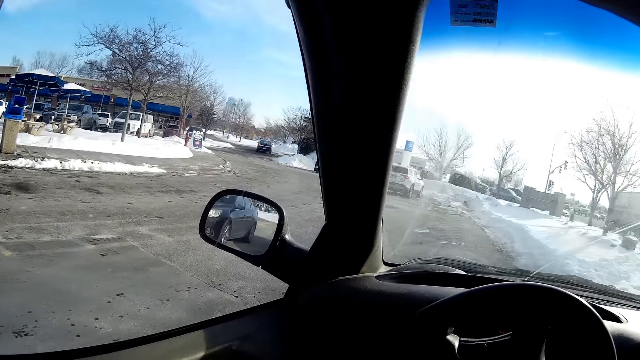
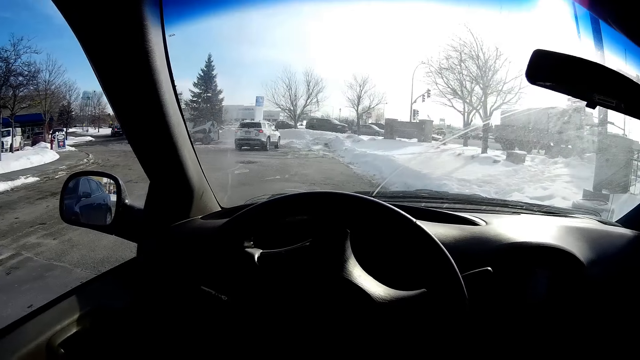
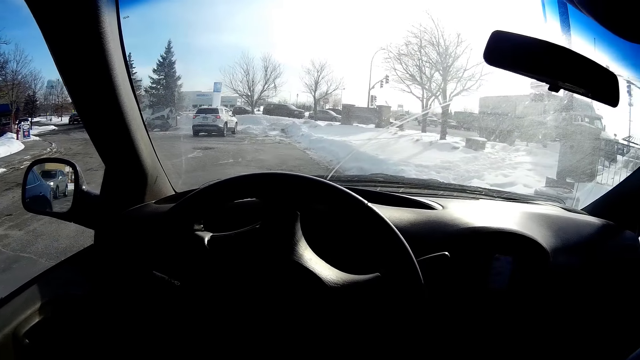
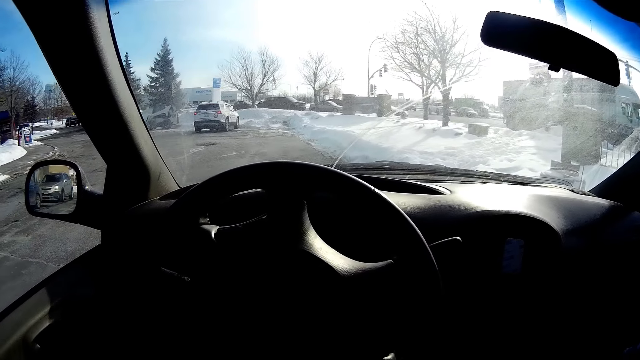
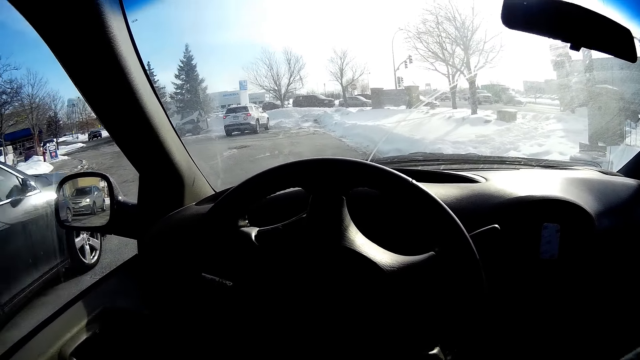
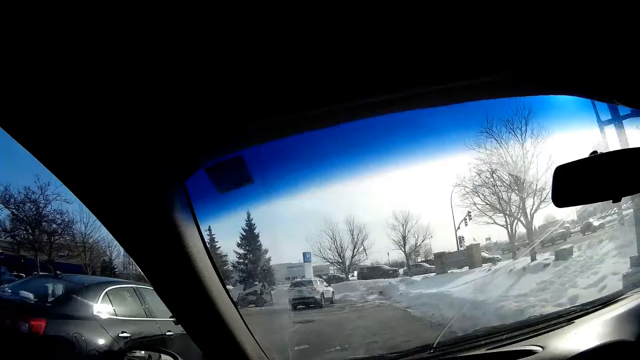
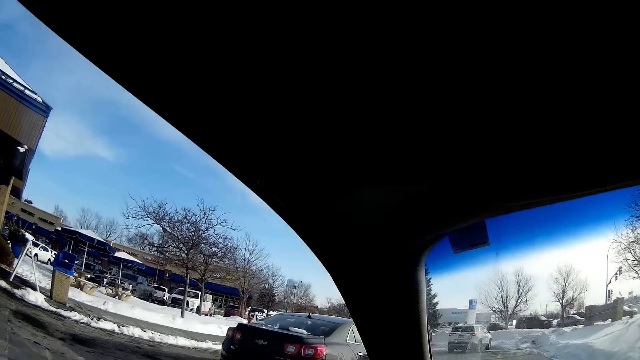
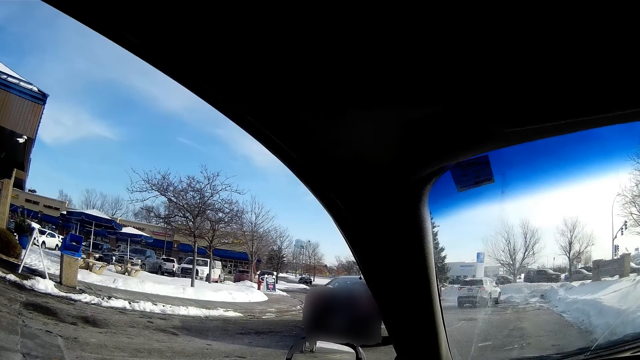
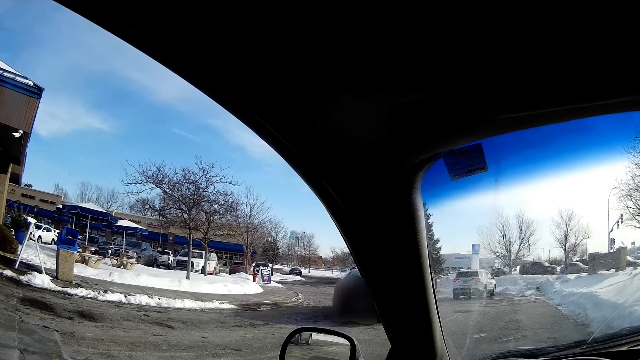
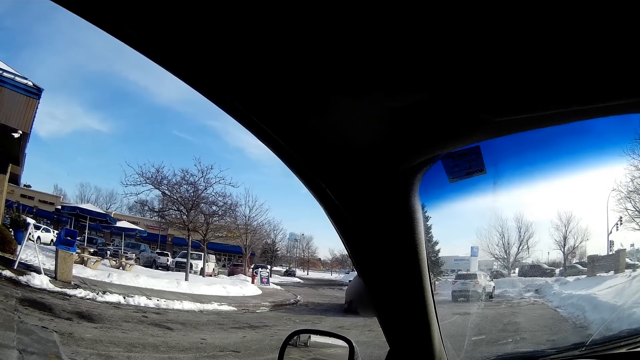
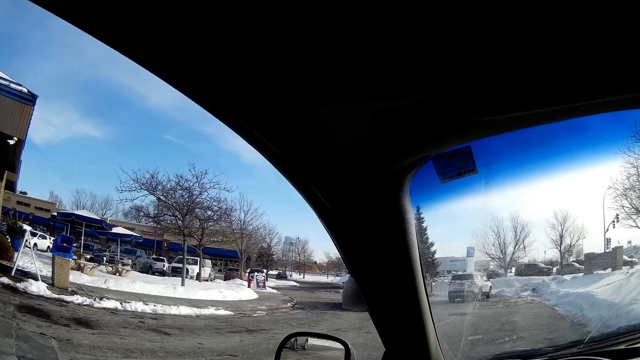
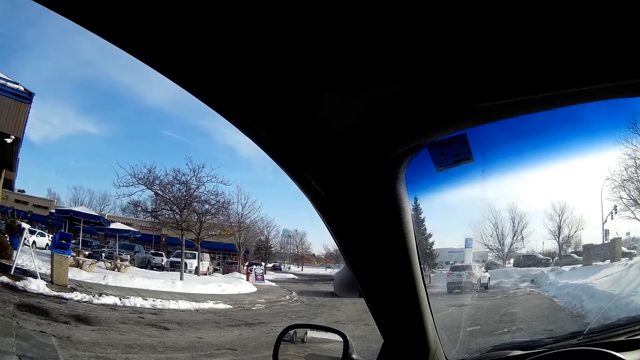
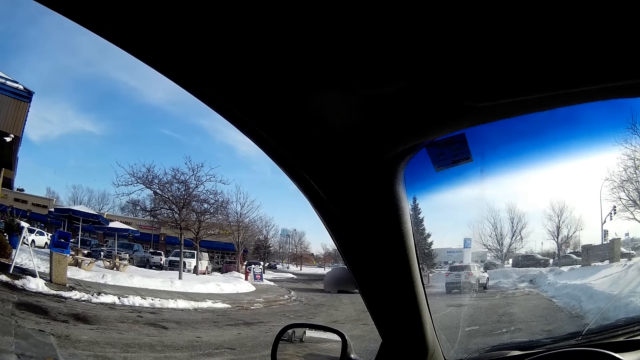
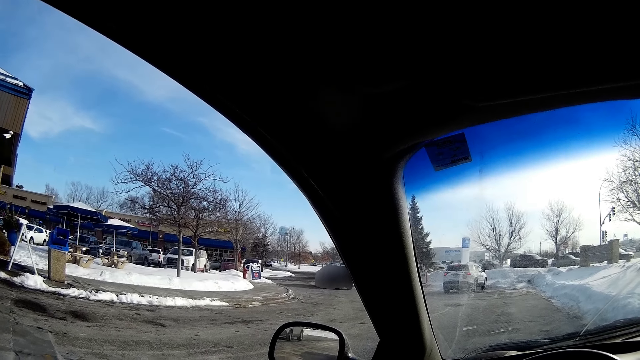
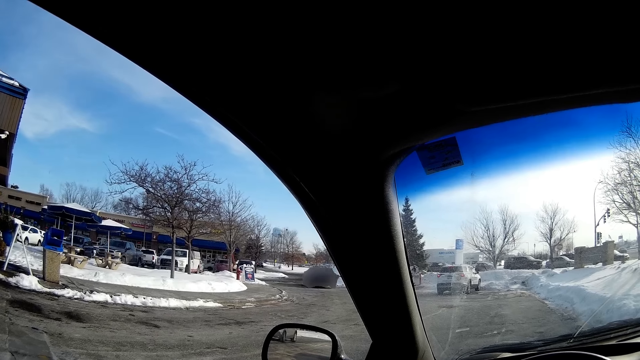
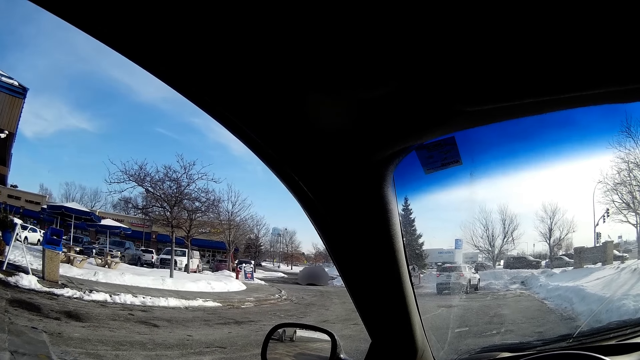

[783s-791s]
A black car drives past the camera wearer.

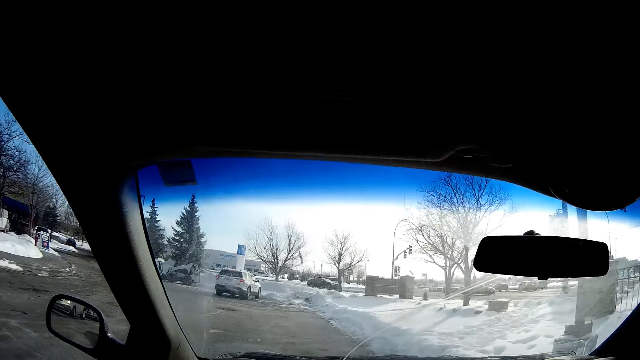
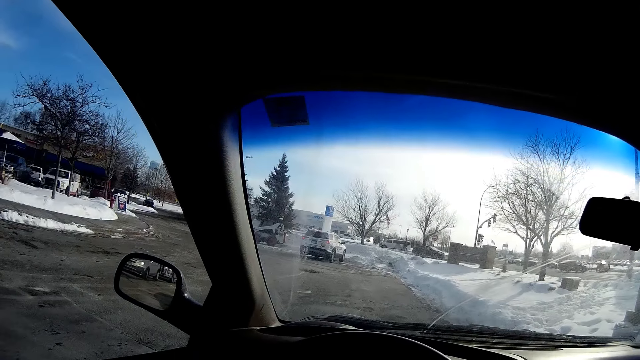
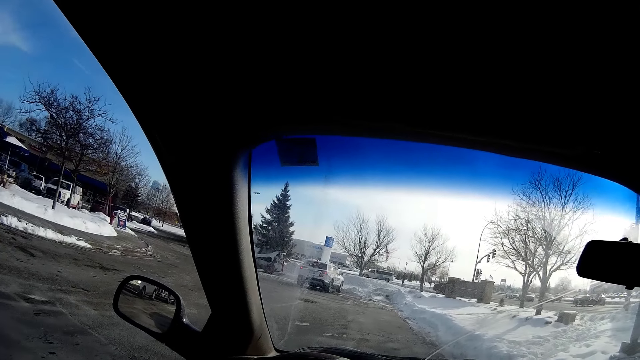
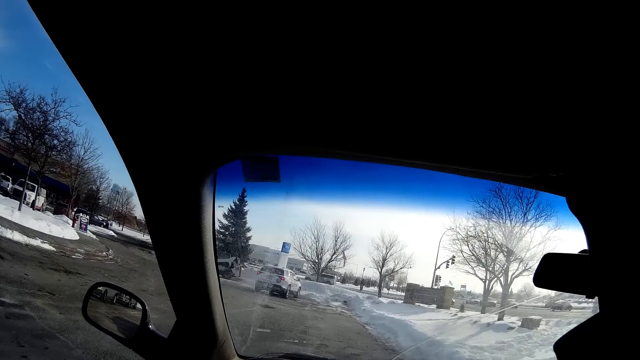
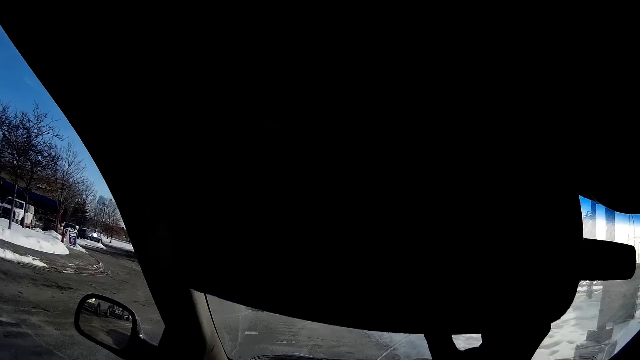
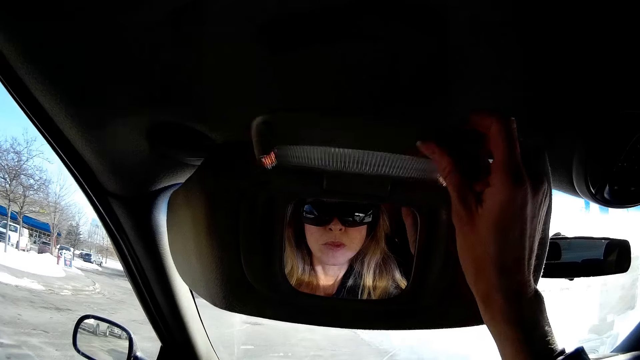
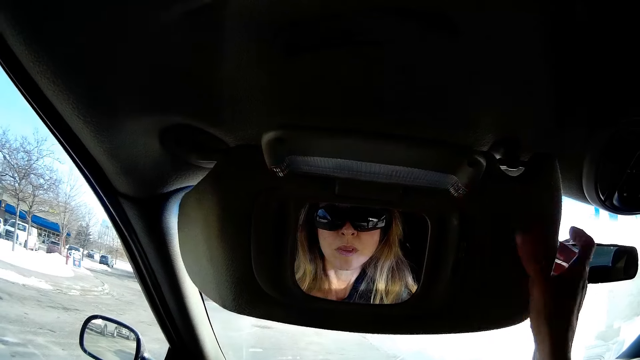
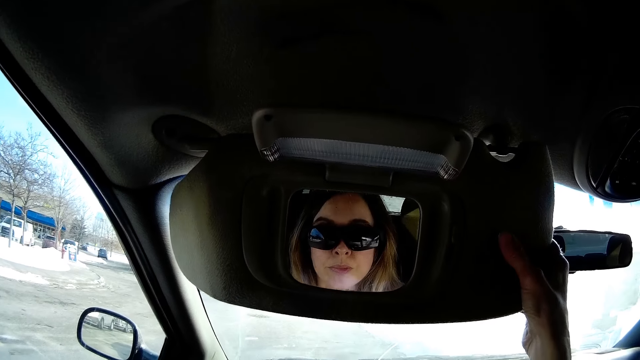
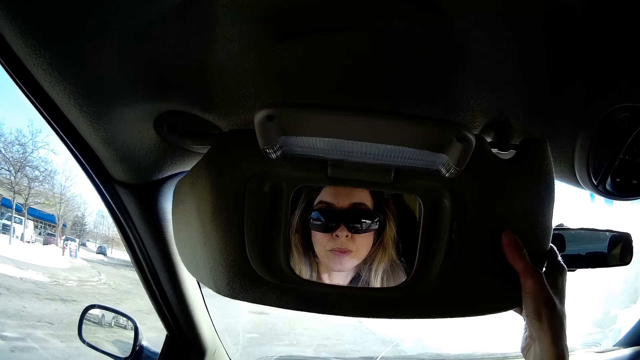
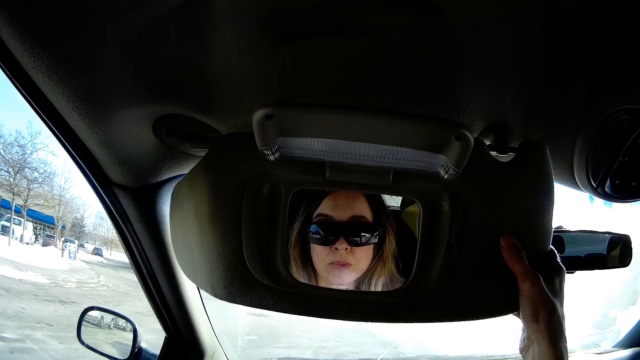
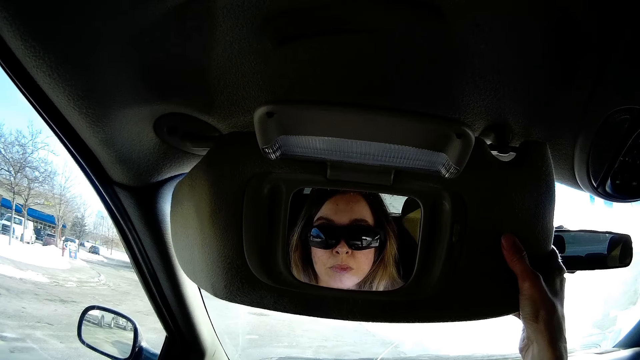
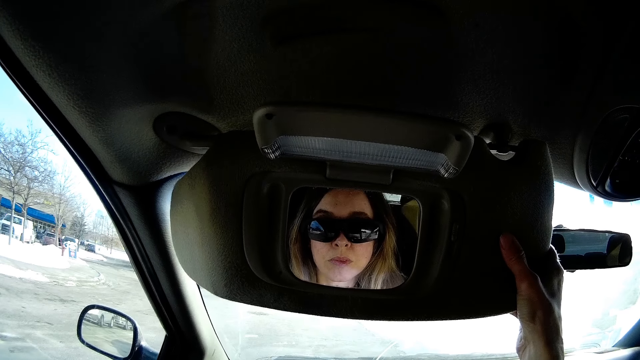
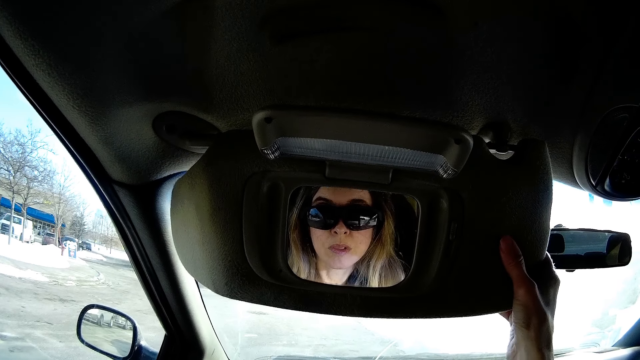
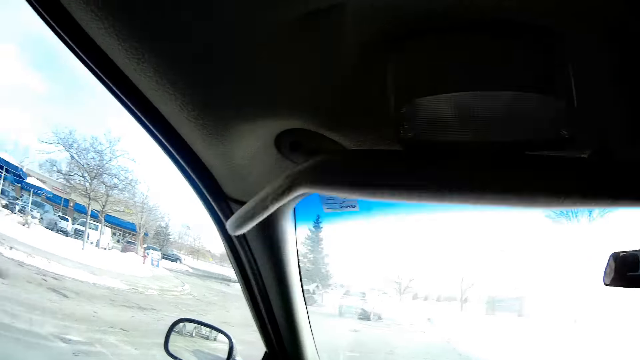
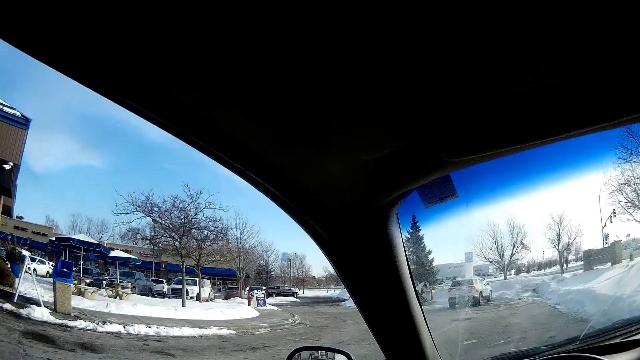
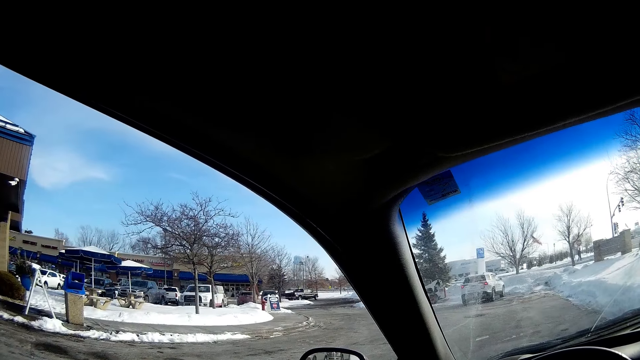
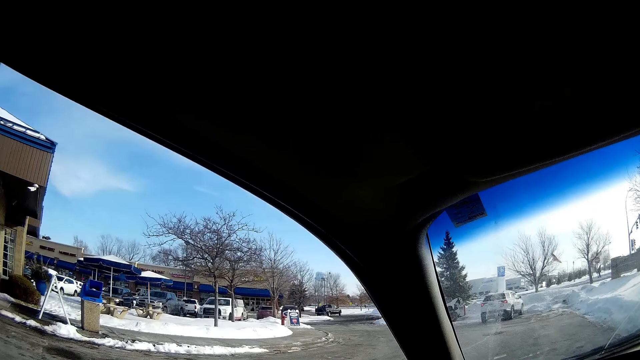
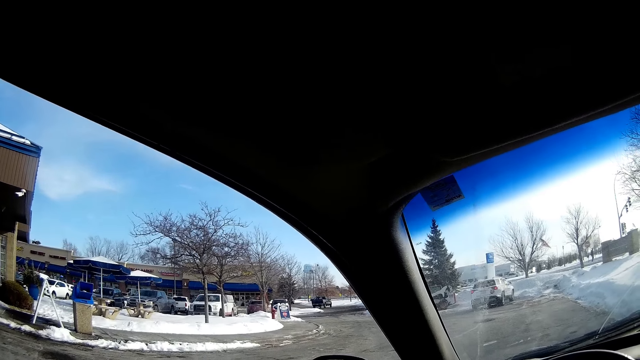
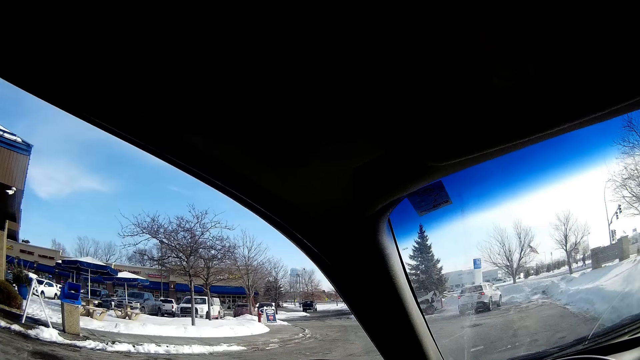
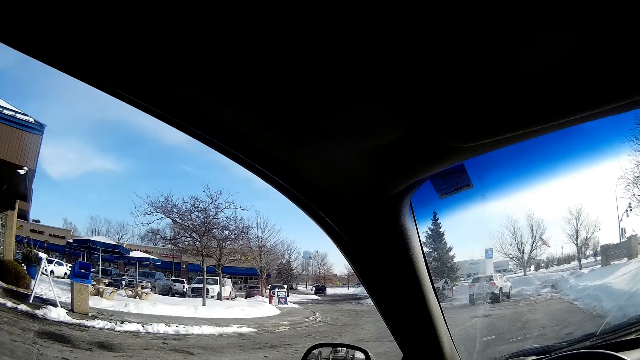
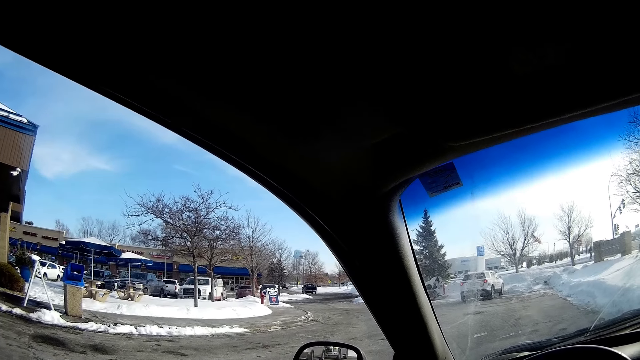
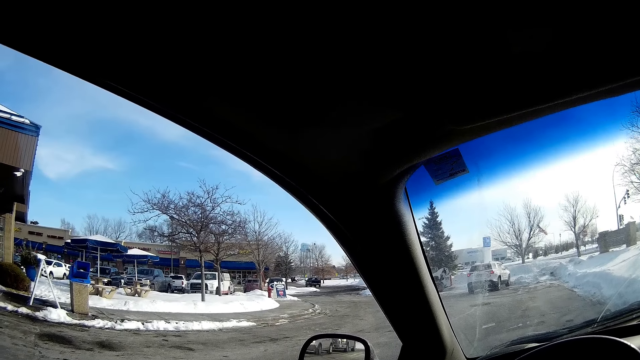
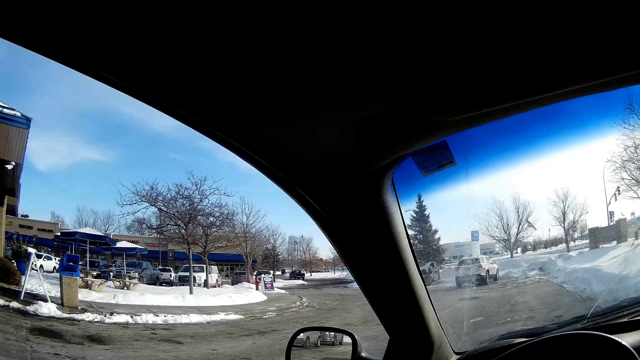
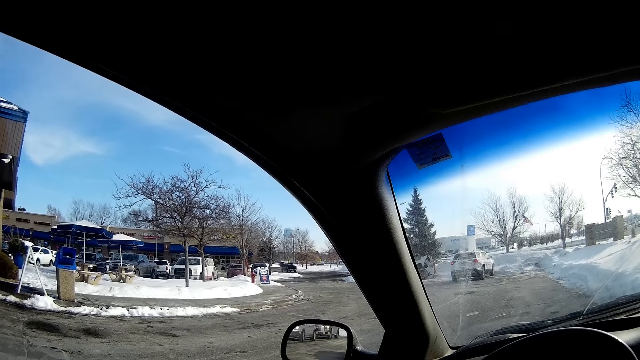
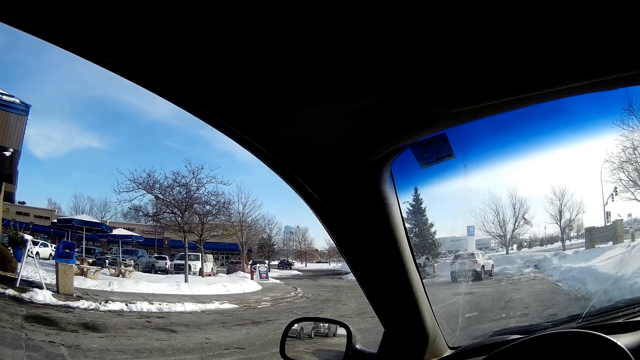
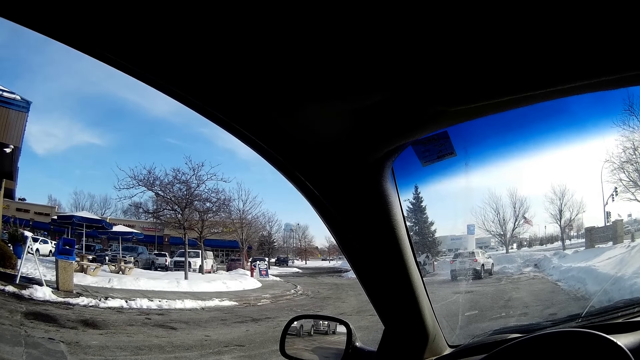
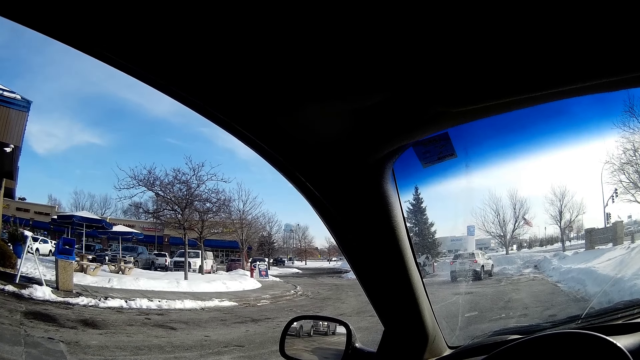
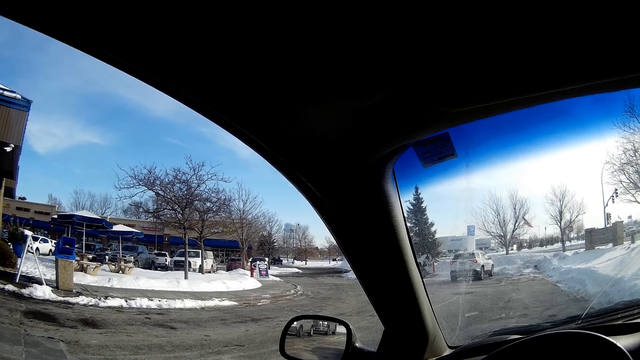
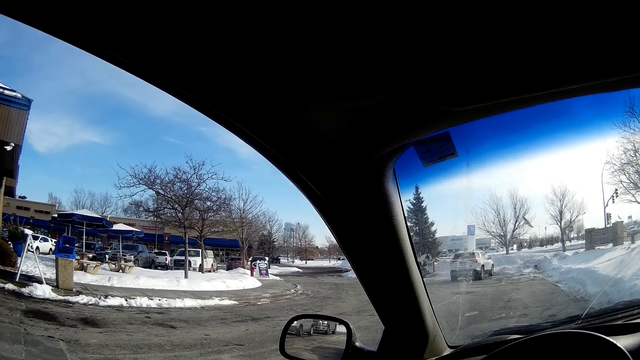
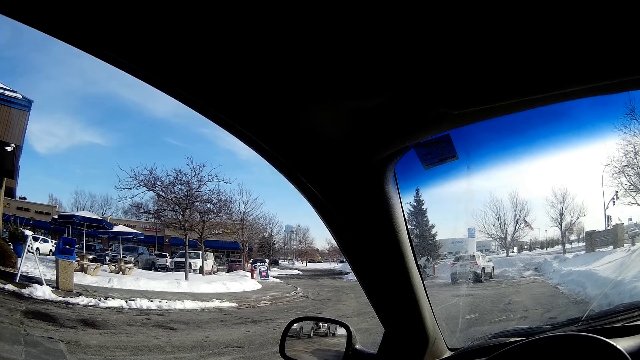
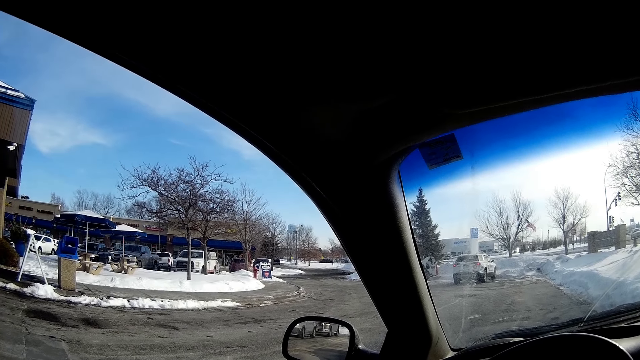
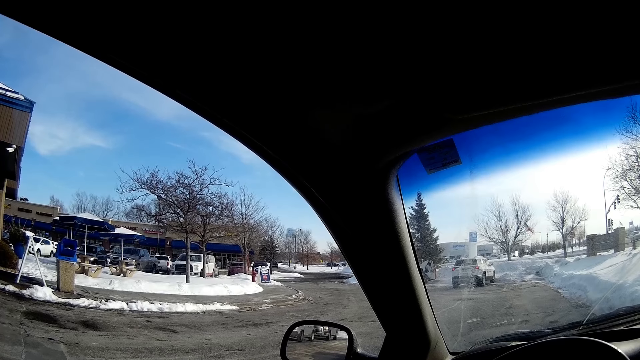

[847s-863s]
The camera wearer pulls a car sun visor with her right hand. She opens a mirror on the sun visor with her right hand. She looks at her face in the mirror. She holds the sun visor with her right hand. She closes the mirror. She closes the sun visor with her right hand.
